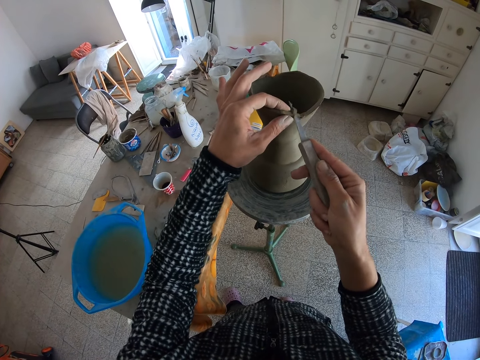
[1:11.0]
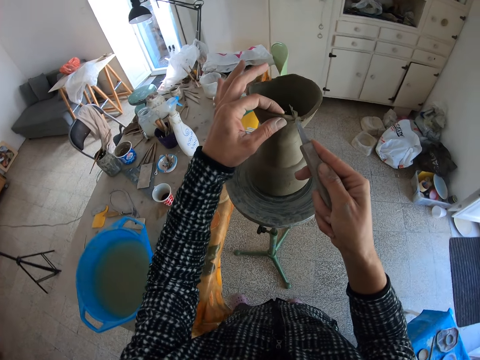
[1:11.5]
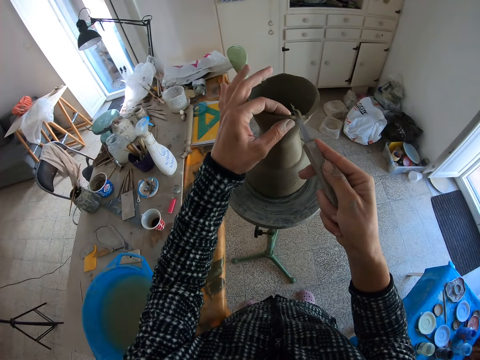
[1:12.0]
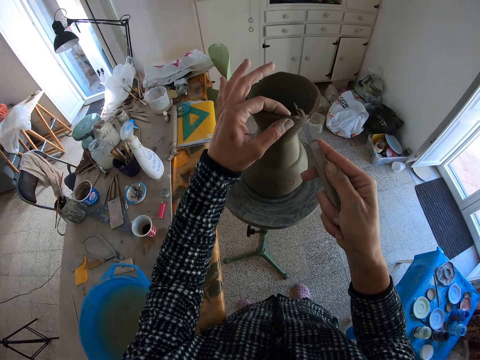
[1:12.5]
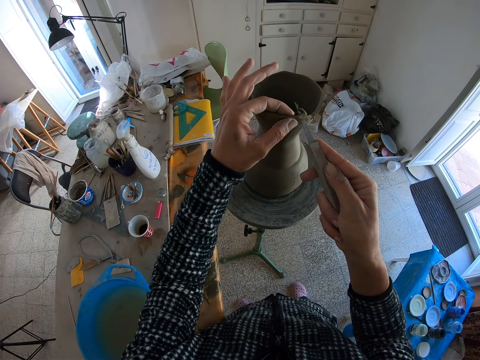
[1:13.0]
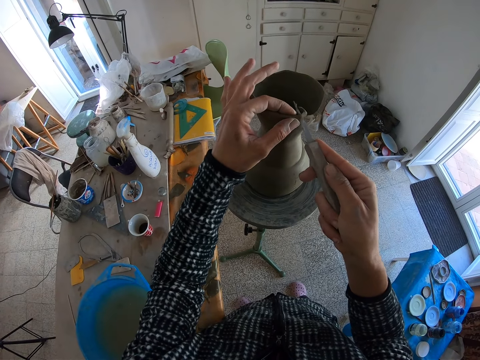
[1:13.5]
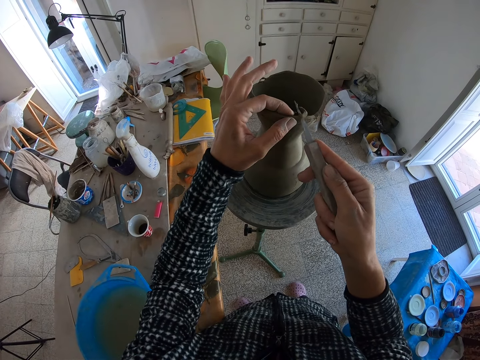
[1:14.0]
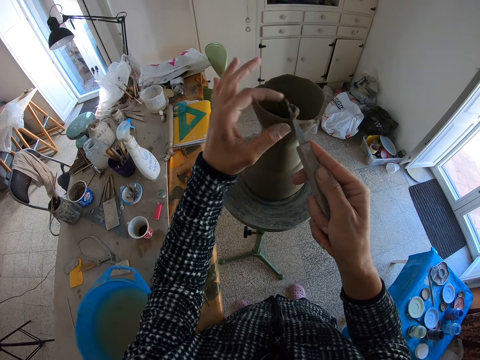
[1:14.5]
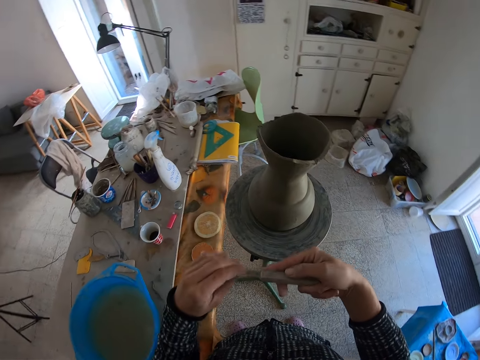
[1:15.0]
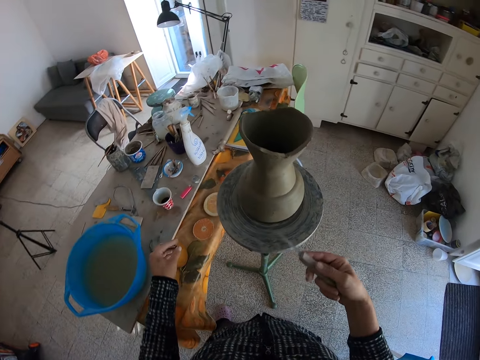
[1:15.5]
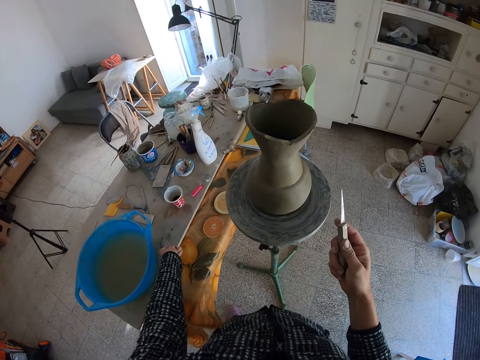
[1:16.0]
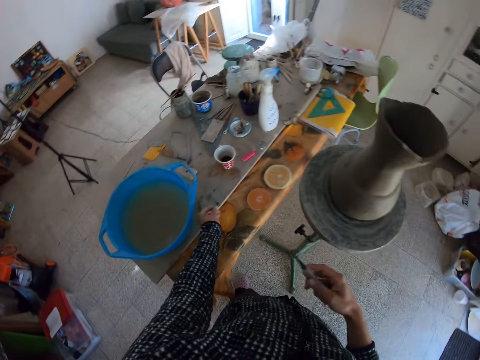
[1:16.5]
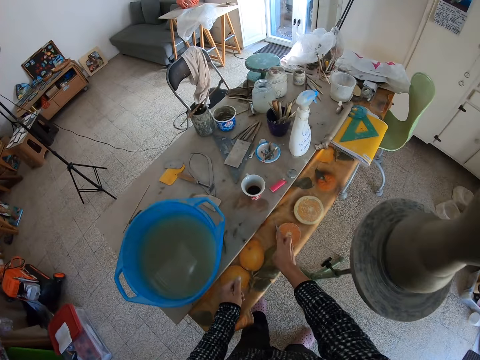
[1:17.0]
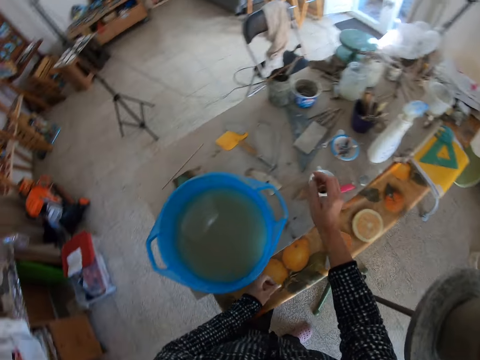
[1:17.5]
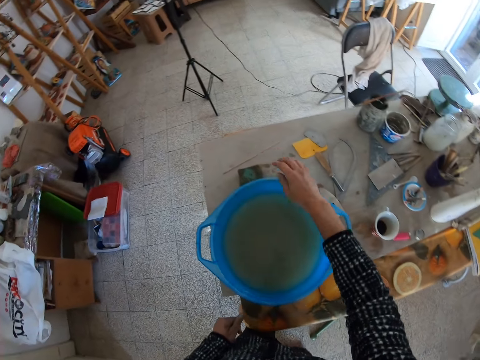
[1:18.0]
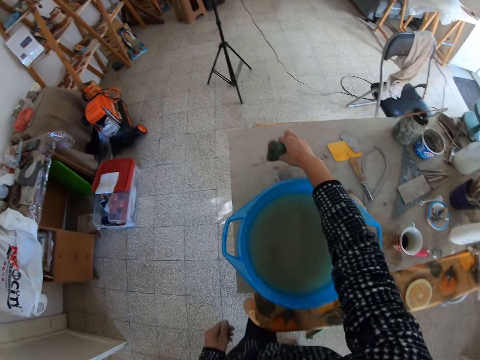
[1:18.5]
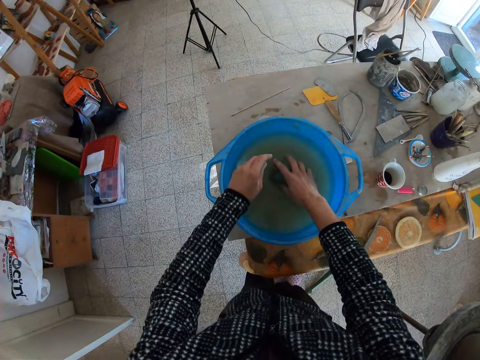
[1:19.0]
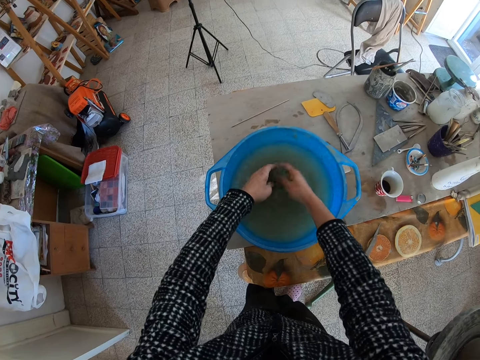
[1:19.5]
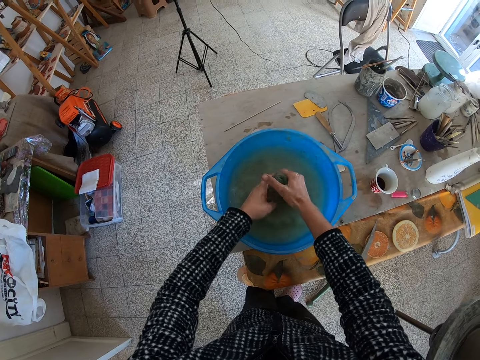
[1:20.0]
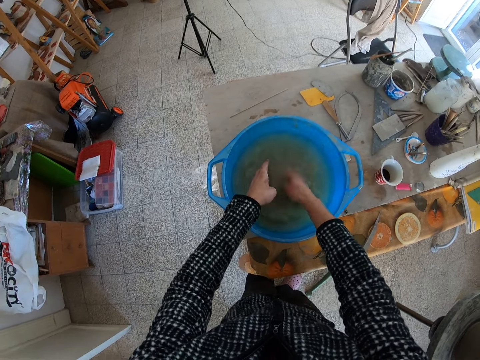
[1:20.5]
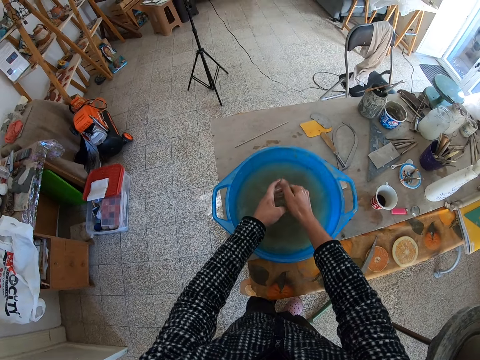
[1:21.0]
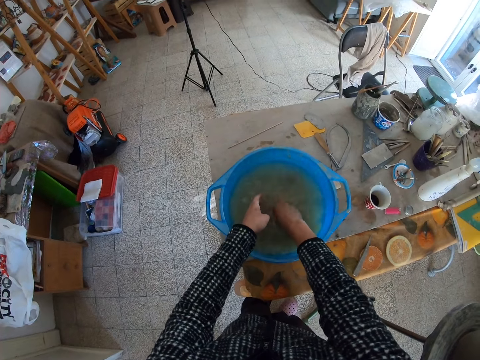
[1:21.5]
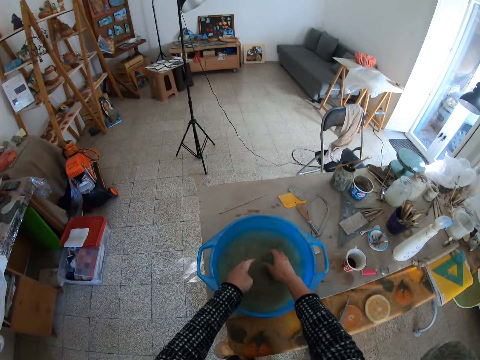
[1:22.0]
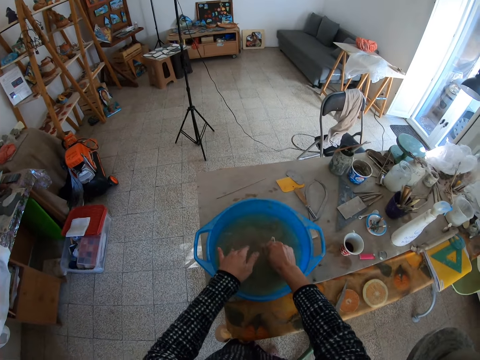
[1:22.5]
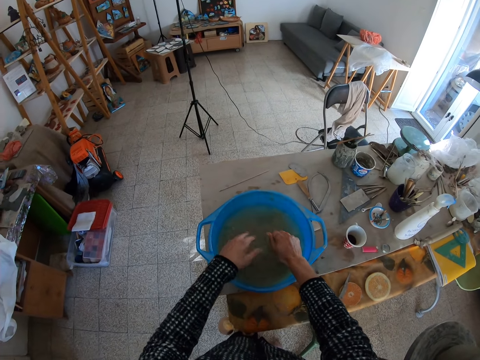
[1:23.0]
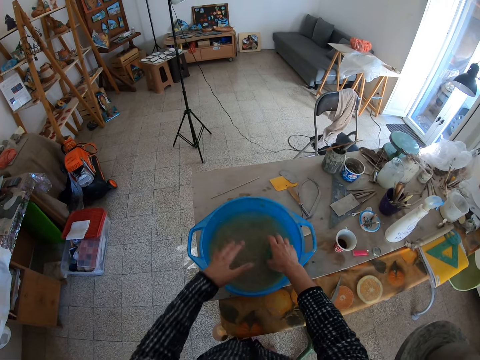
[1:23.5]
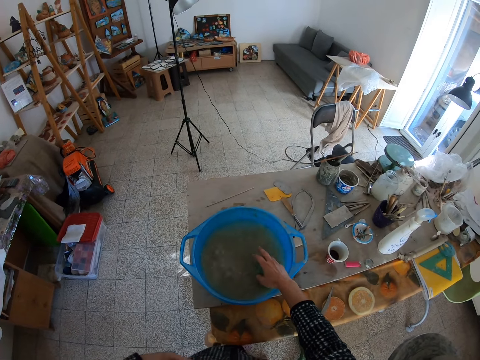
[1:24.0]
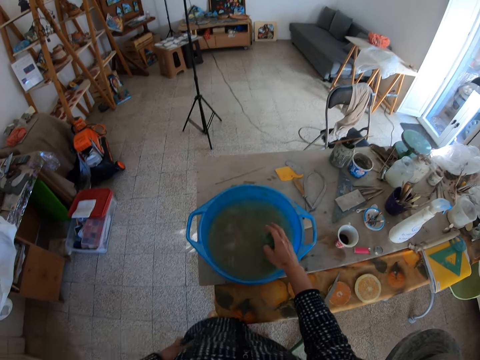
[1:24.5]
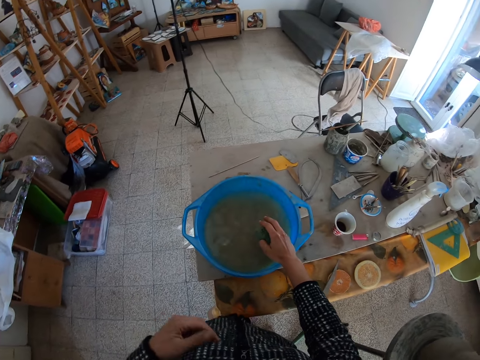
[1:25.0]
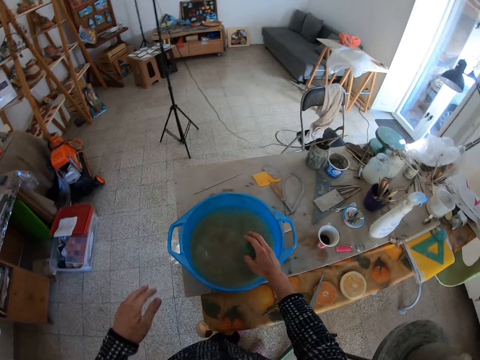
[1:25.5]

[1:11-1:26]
The camera wearer cuts the clay with the blade in his right hand. He removes a portion of clay on the blade with his left hand. He drops the portion of clay on the table with his left hand. He drops the blade in his right hand on the table. He picks up a foam on the table with his right hand. He dips the foam into a bowl of water on the table with his right hand. He dips his left hand into the bowl of water on the table. He squeezes the foam into the bowl of water on the table with his right hand. He dips the foam into the bowl of water on the table with his right hand. He squeezes the foam into the bowl of water on the table with his right hand. He shakes off both hands into the bowl of water on the table.

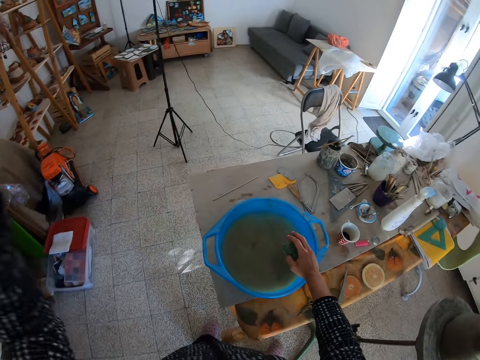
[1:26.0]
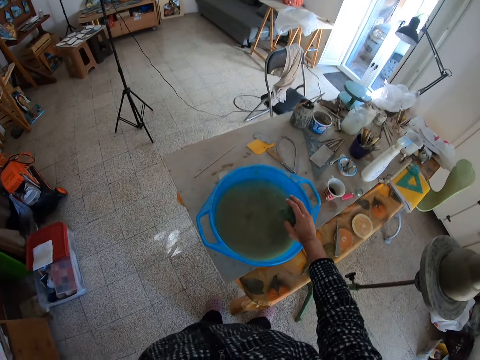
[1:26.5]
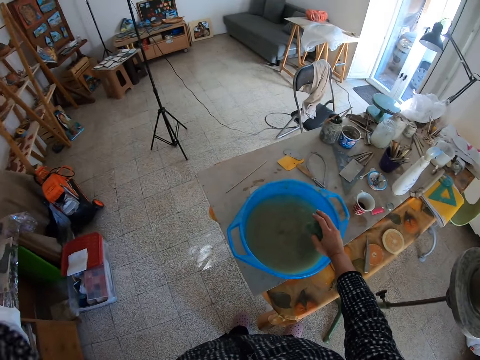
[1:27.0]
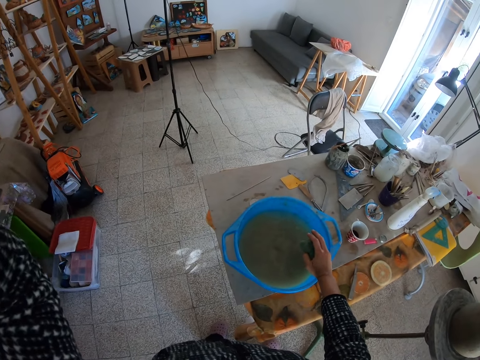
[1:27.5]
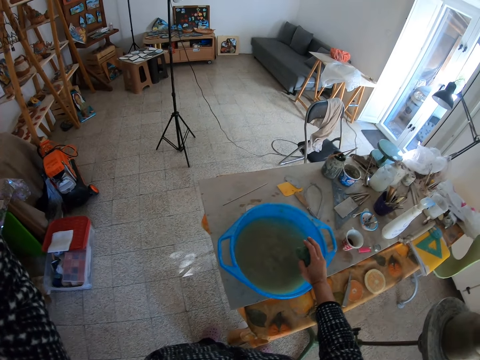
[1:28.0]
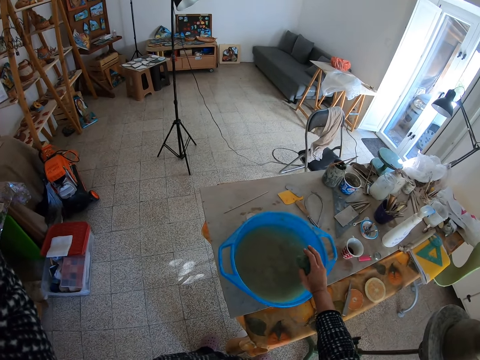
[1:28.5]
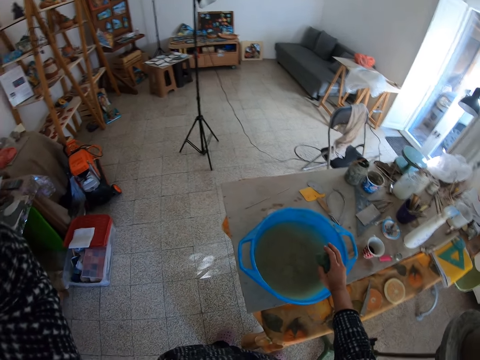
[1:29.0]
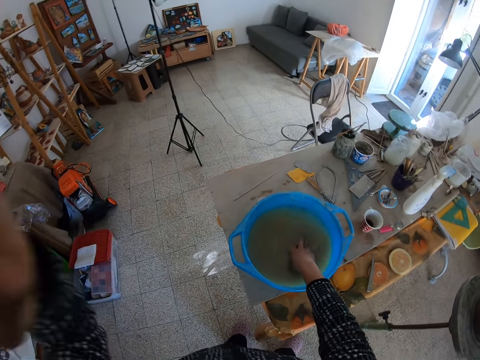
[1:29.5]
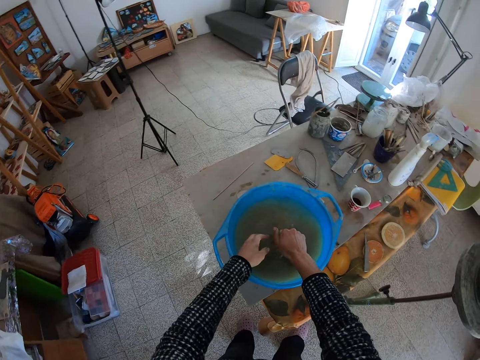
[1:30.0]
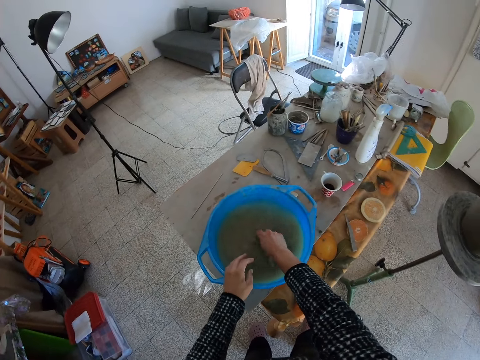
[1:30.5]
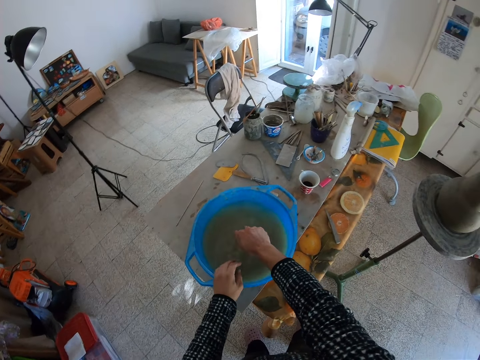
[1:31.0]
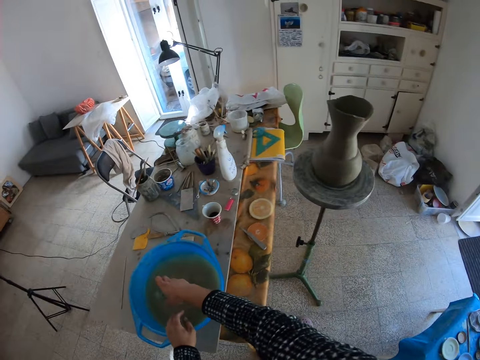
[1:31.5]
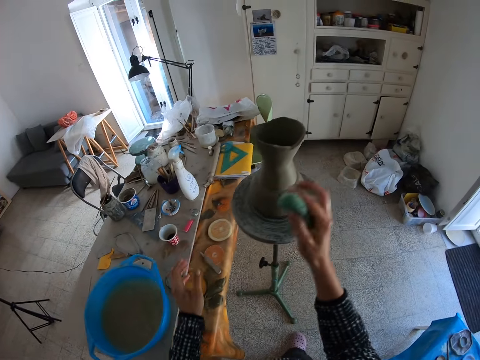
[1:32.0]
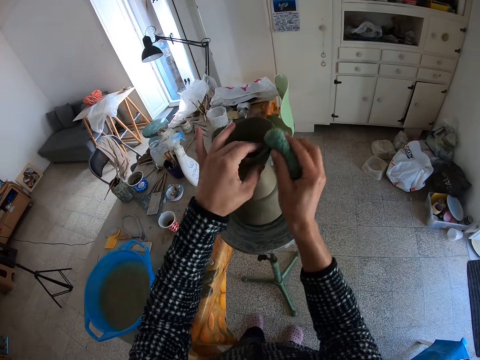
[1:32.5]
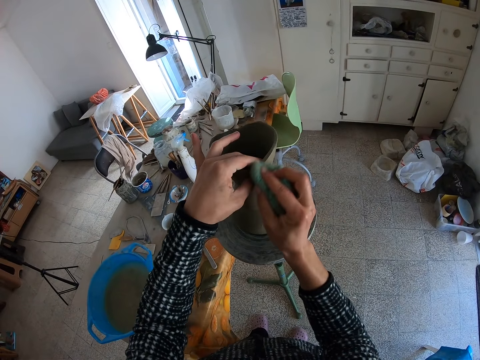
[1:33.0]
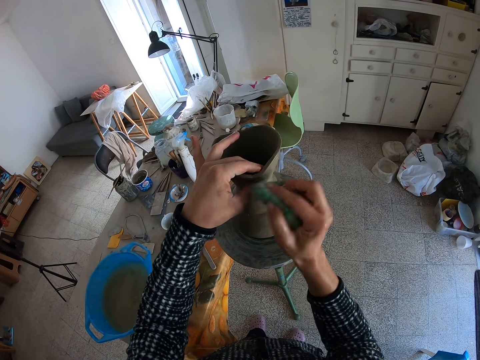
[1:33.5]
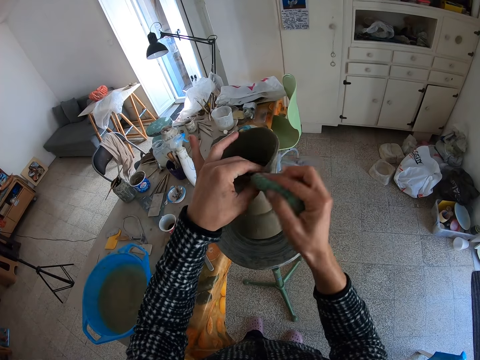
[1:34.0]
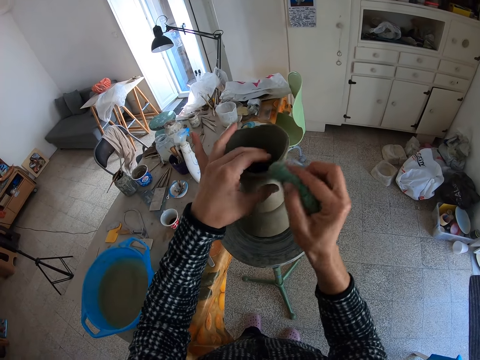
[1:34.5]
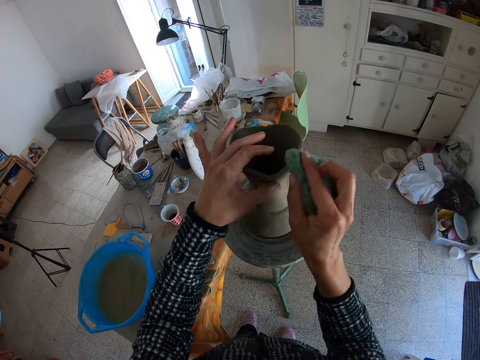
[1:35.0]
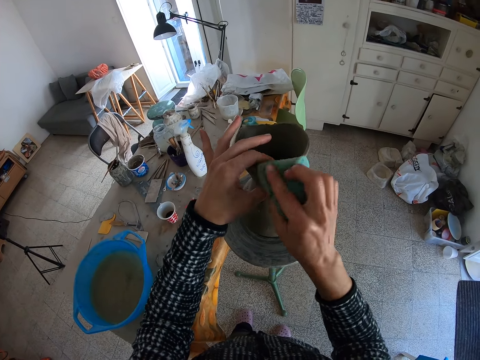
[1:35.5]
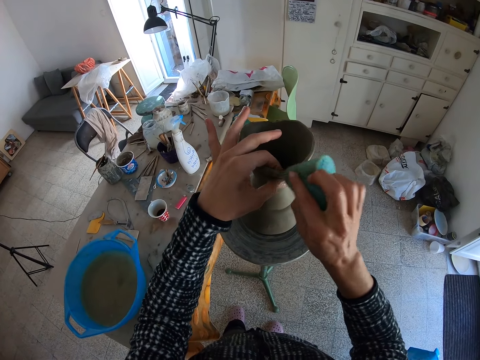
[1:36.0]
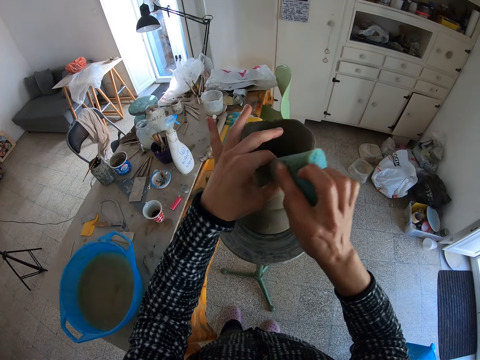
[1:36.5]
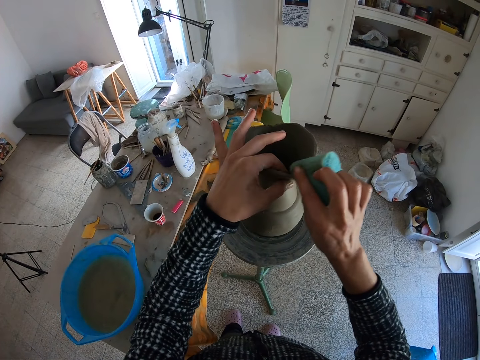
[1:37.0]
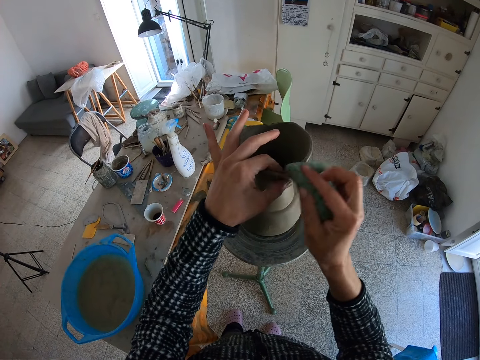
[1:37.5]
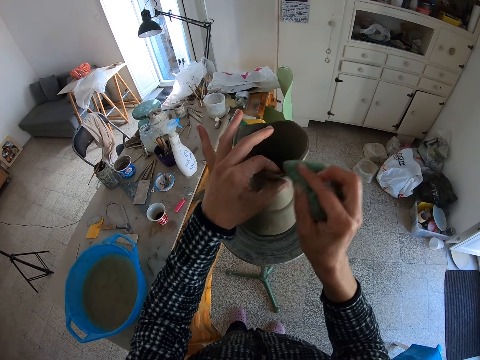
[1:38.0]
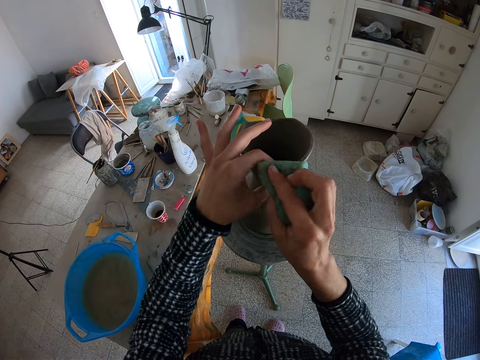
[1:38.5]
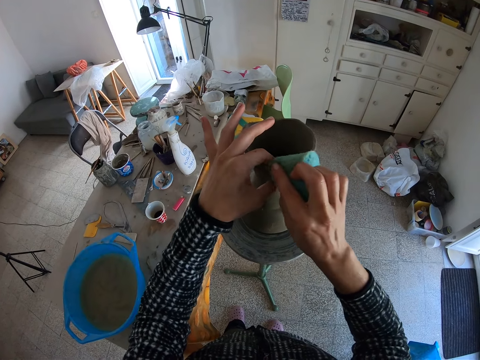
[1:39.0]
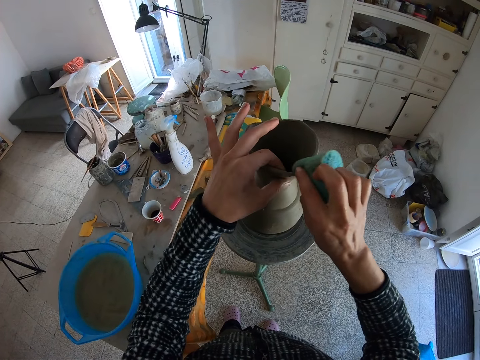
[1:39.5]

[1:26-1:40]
The camera wearer adjusts his camera with his left hand. He places his right hand with the foam on the bowl of water on the table. He dips the foam into the bowl of water on the table with his right hand. He places his left hand on the bowl of water on the table. He squeezes the foam into the bowl of water on the table with his right hand. He smoothens the clay with the foam in his right hand and holds the clay with his left hand.
